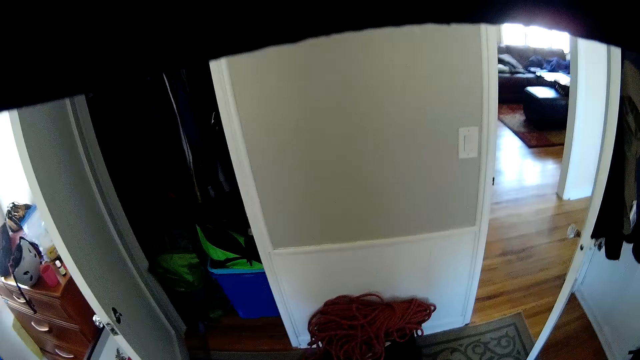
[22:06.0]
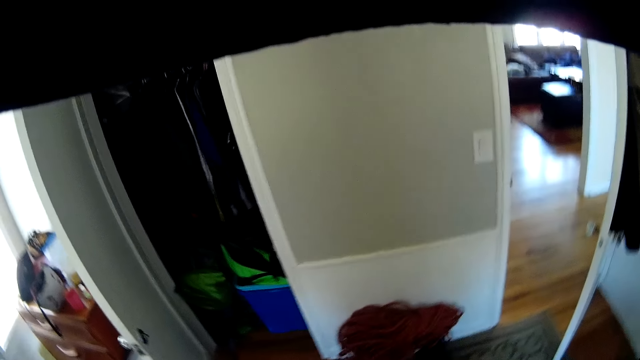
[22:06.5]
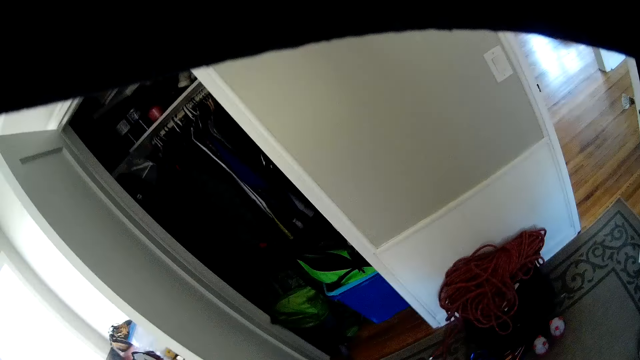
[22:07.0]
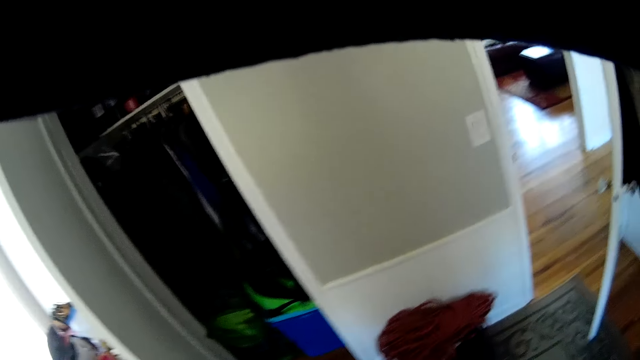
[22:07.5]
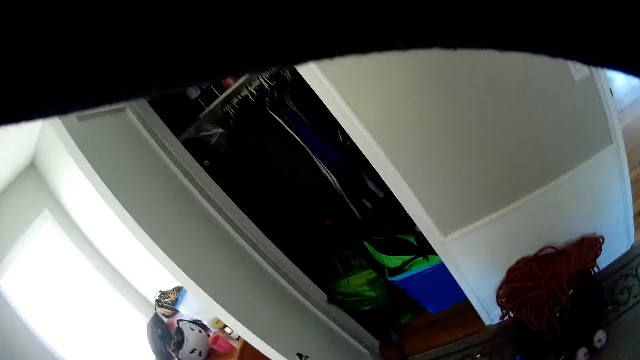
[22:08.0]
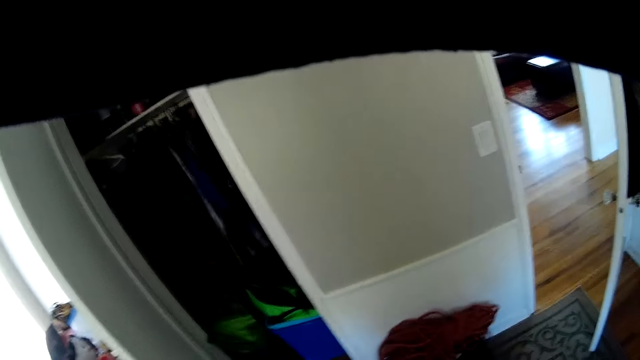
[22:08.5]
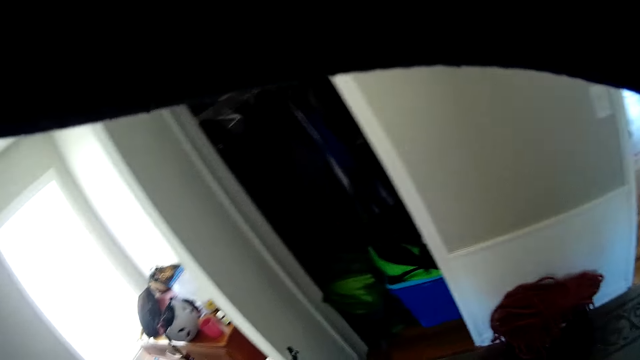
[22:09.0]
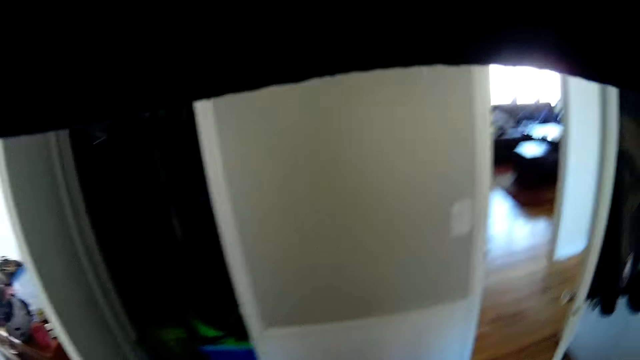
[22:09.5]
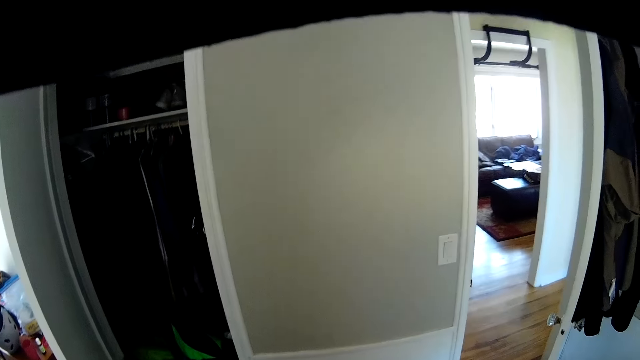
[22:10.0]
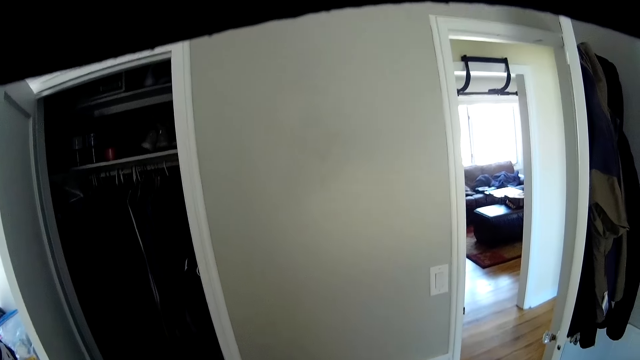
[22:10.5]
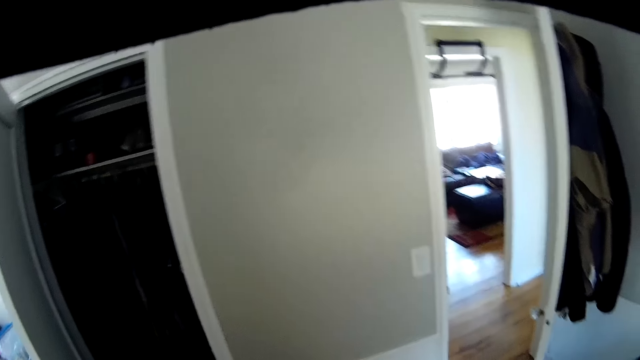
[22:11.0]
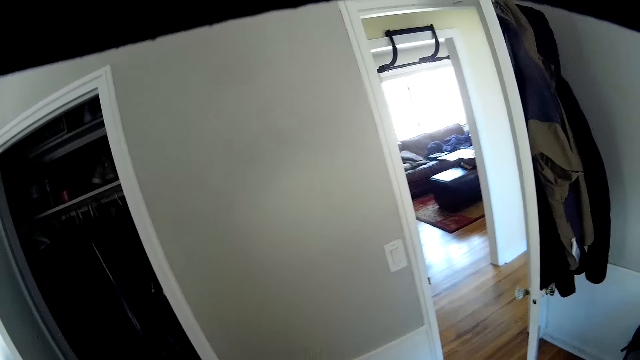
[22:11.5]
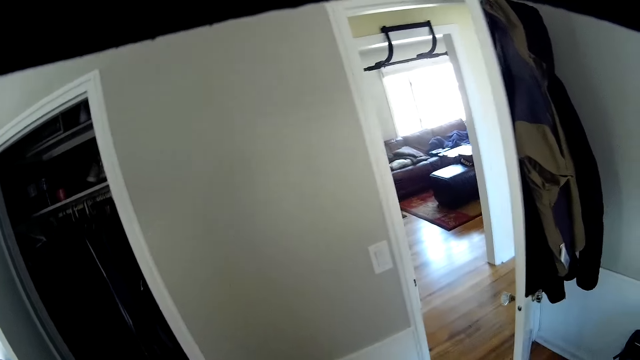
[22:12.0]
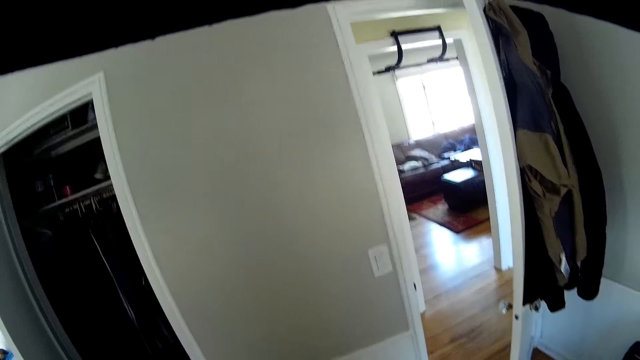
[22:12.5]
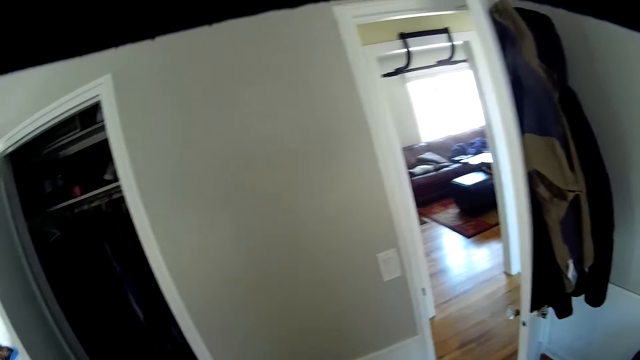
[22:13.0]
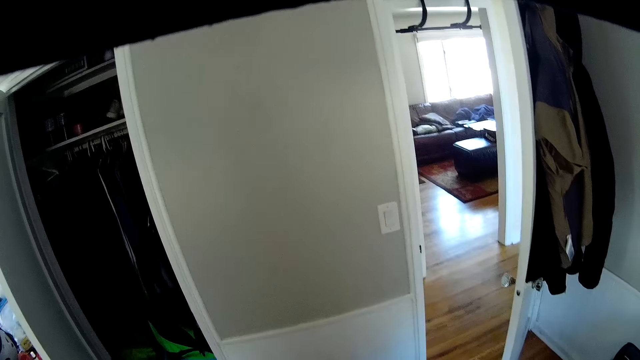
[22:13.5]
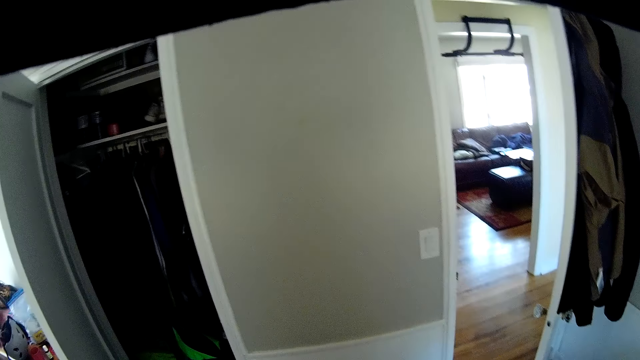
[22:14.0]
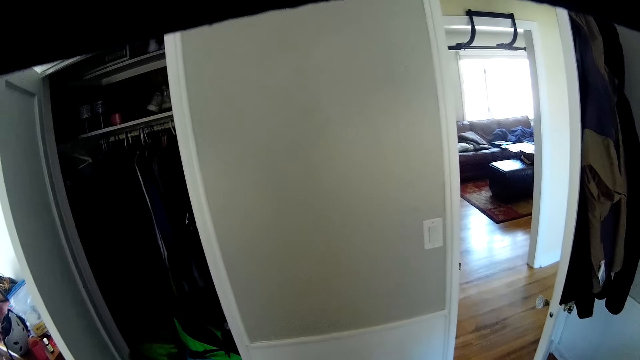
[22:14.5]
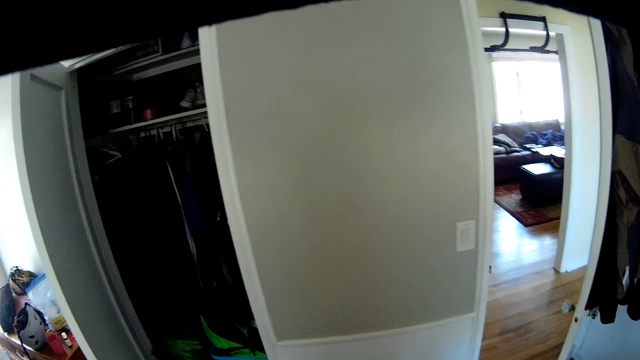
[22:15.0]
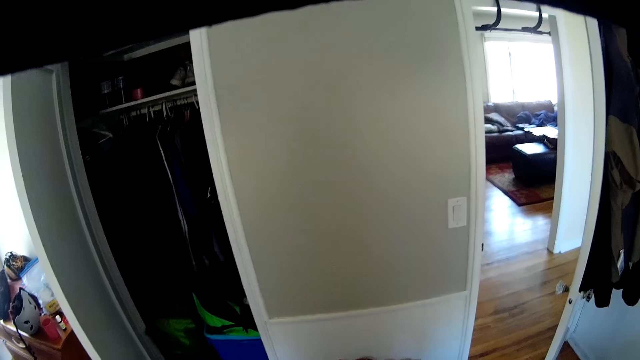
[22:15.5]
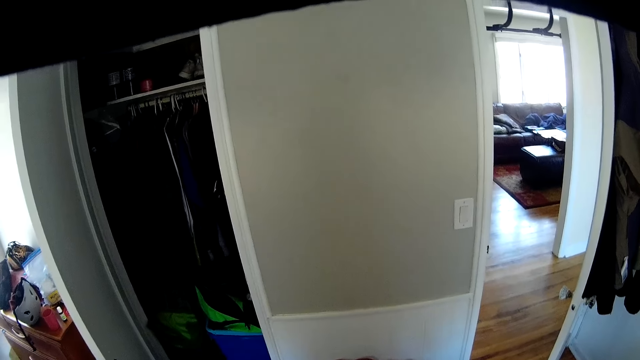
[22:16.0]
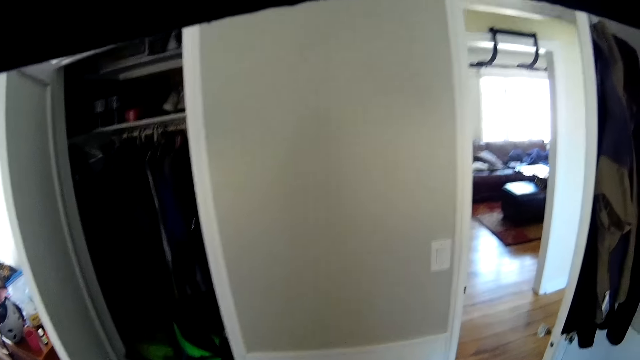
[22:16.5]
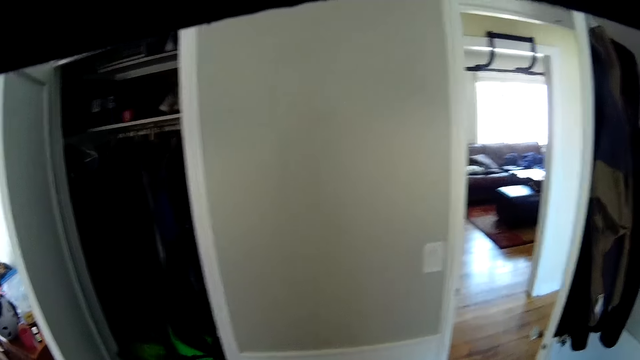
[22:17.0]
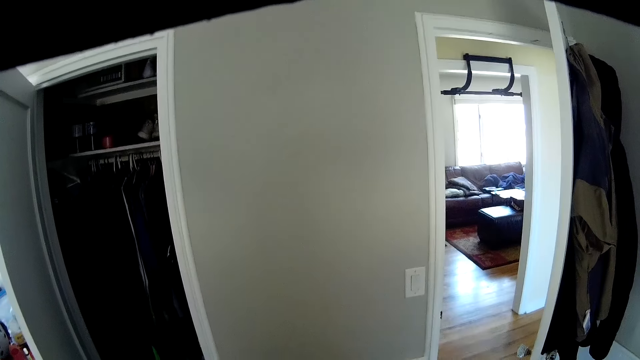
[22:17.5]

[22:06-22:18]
The camera wearer looks at a wardrobe. They stare at the sofa.

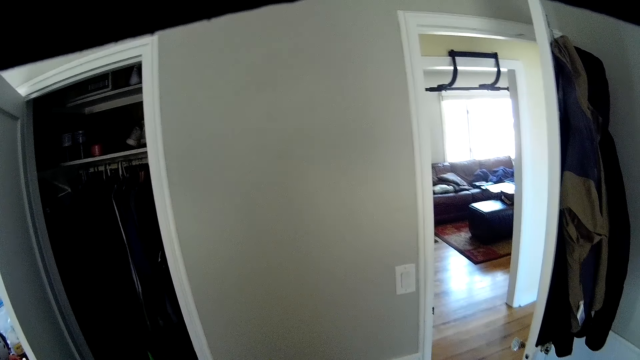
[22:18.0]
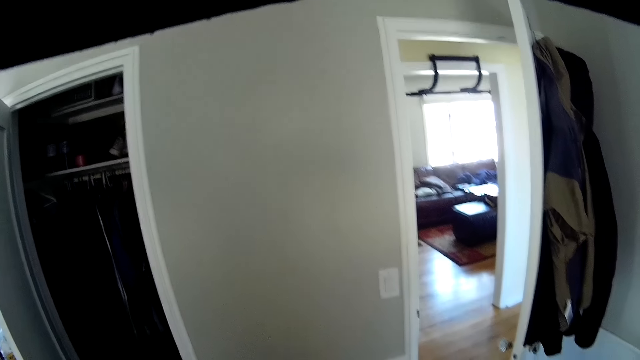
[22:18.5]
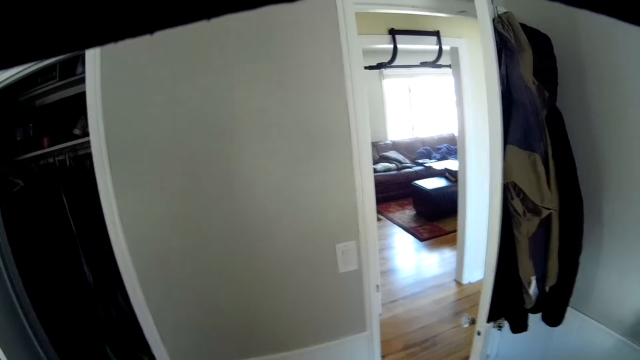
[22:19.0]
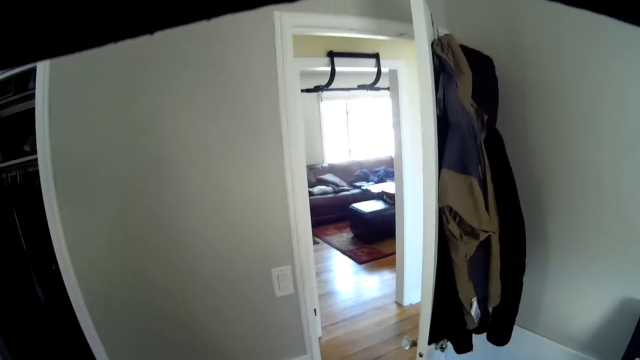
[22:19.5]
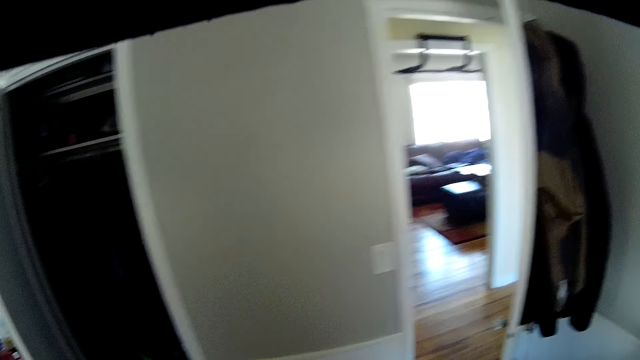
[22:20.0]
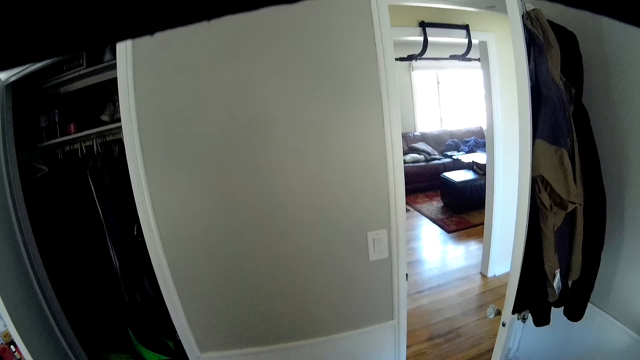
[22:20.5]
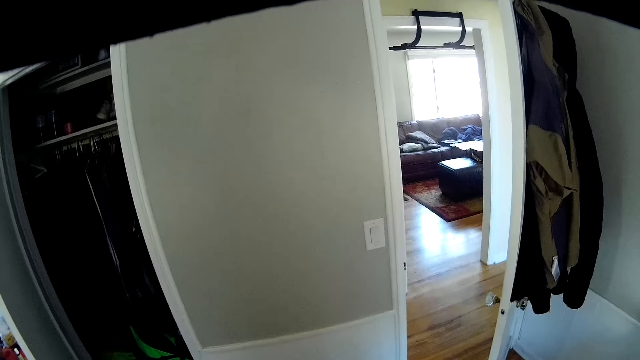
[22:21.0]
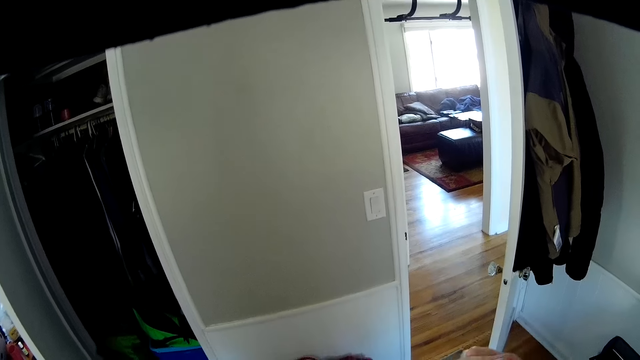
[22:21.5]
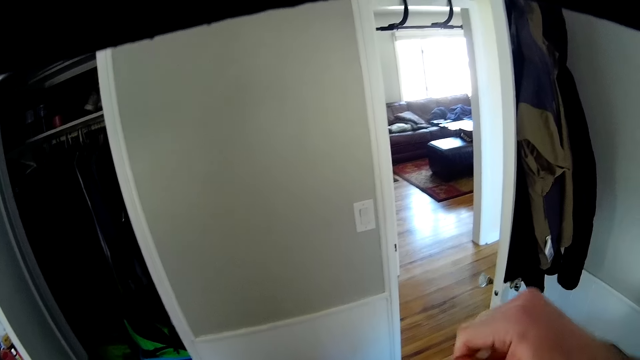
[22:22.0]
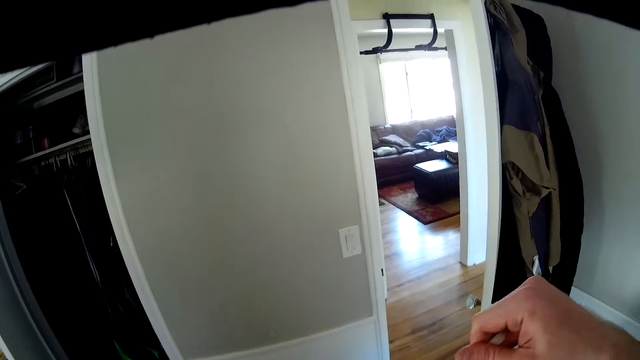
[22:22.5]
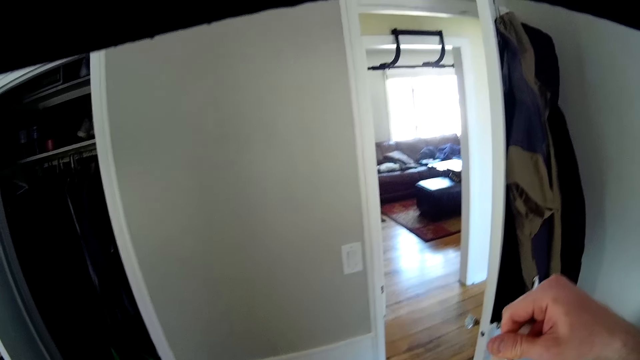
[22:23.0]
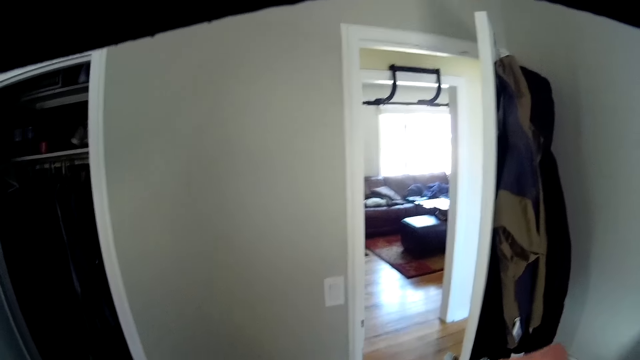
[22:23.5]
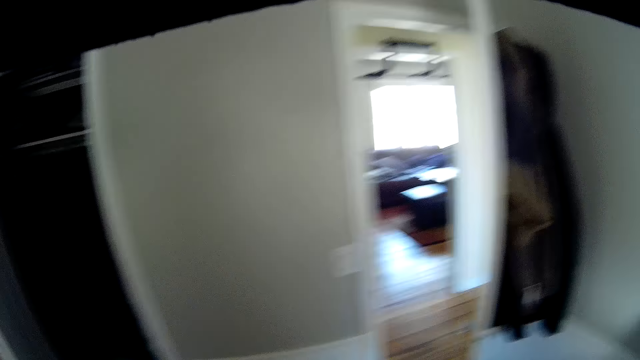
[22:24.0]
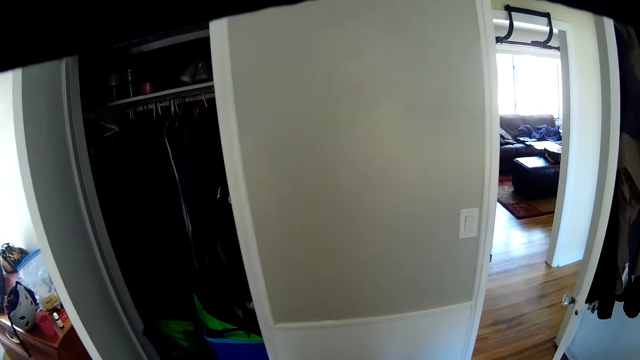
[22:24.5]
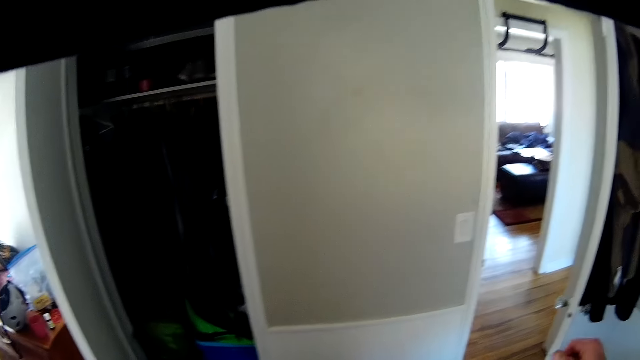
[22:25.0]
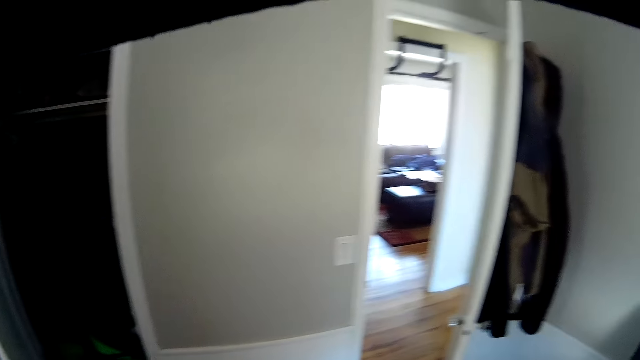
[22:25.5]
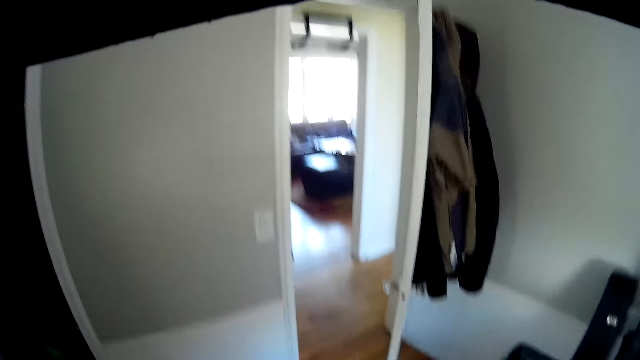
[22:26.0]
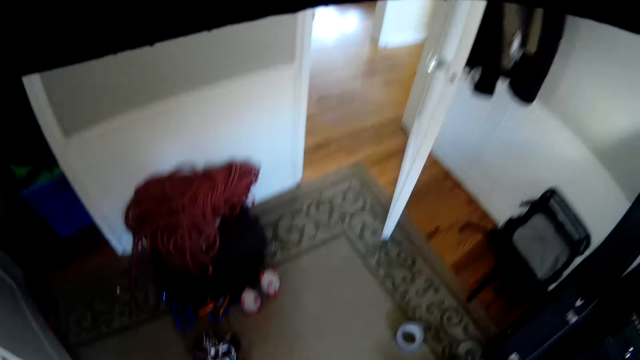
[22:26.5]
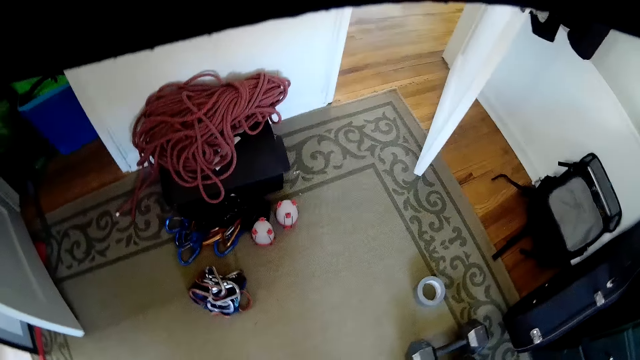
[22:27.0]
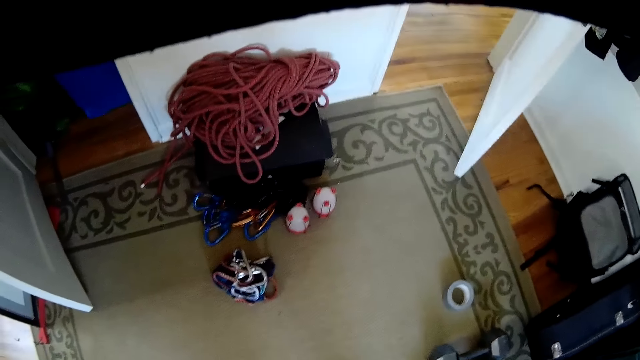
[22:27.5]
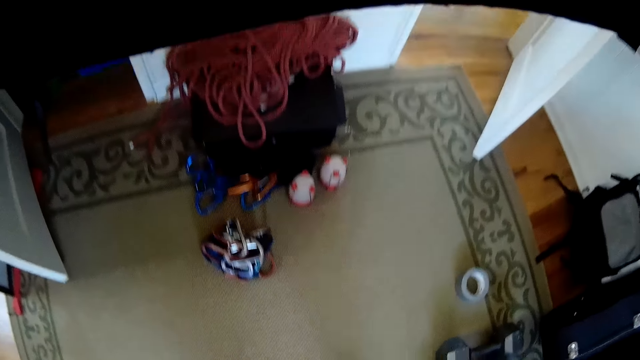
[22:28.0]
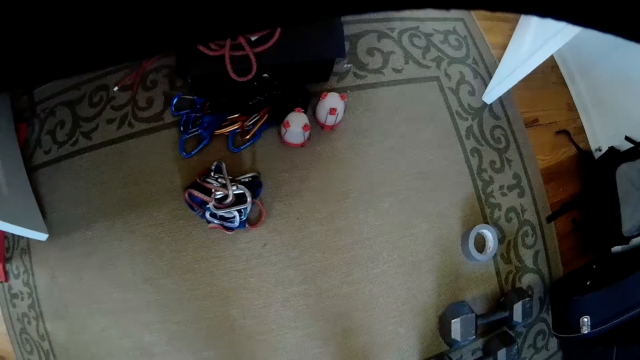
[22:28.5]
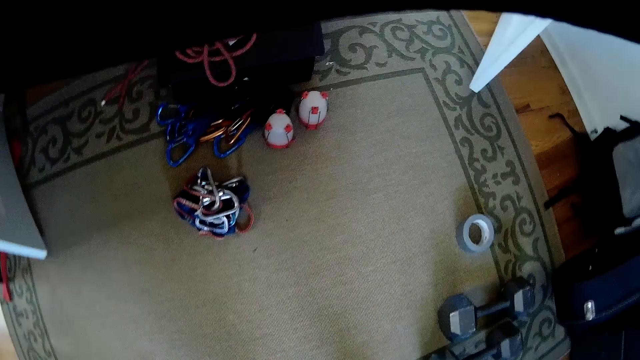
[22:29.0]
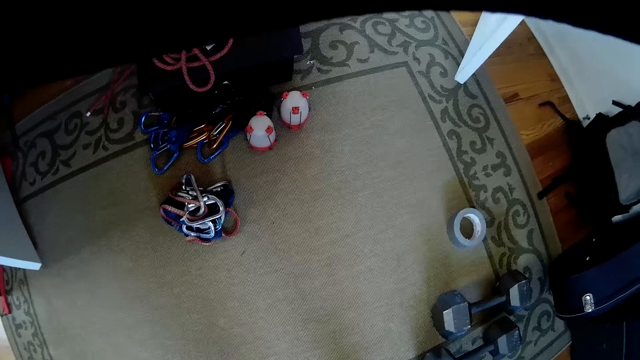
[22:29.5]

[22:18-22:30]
The camera wearer holds a shoelace with a hand. They look down on the floor.
